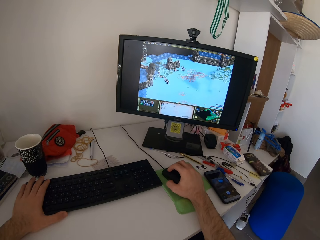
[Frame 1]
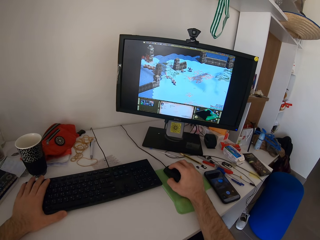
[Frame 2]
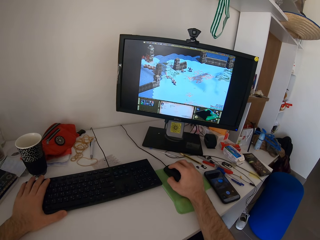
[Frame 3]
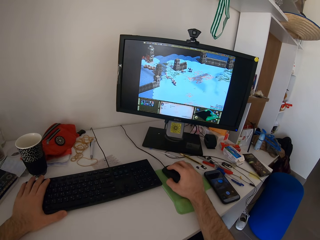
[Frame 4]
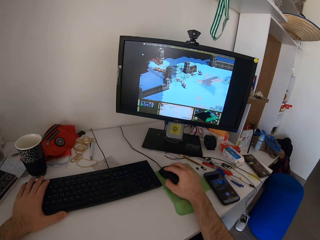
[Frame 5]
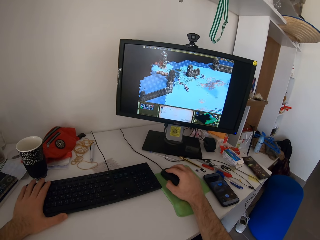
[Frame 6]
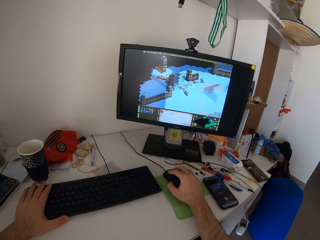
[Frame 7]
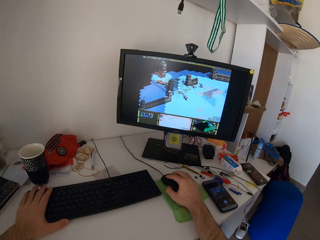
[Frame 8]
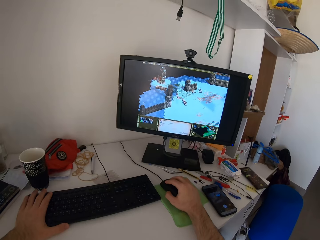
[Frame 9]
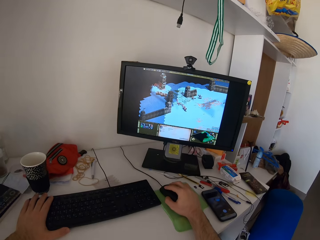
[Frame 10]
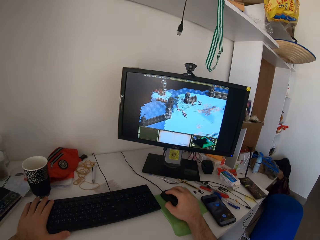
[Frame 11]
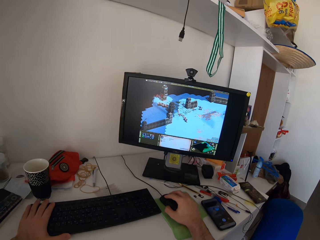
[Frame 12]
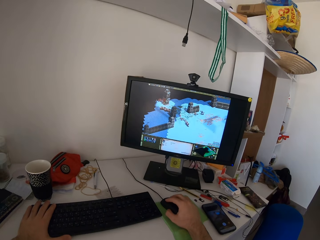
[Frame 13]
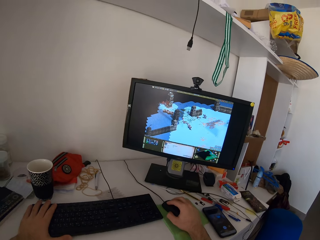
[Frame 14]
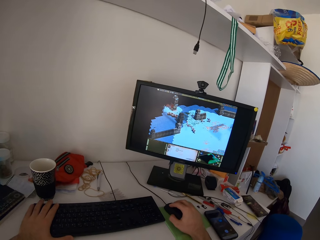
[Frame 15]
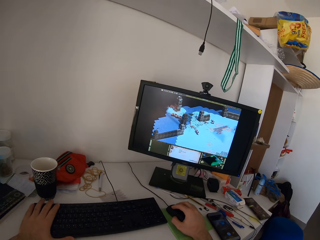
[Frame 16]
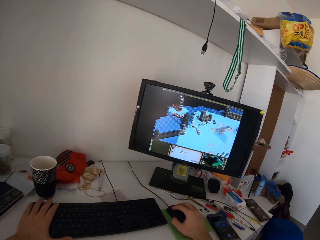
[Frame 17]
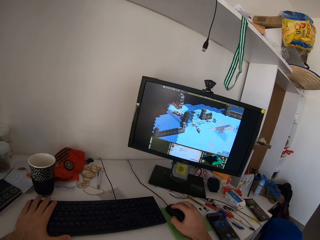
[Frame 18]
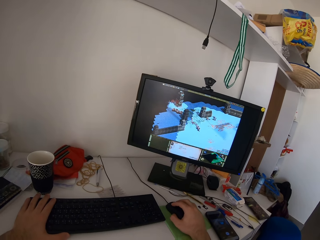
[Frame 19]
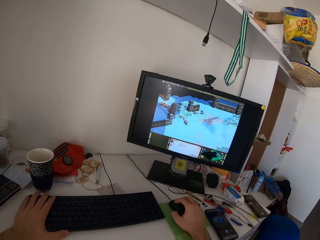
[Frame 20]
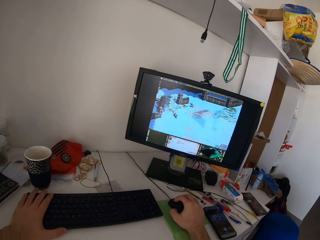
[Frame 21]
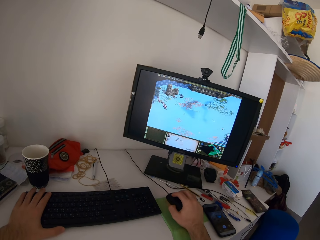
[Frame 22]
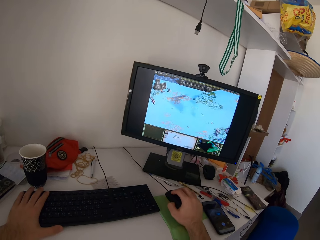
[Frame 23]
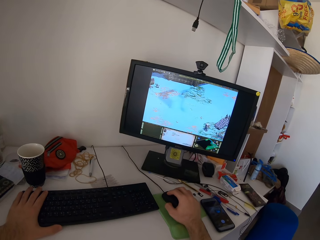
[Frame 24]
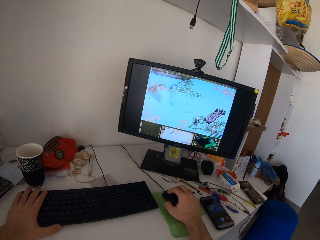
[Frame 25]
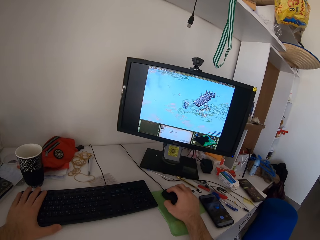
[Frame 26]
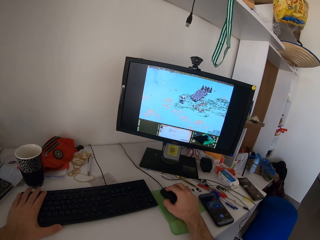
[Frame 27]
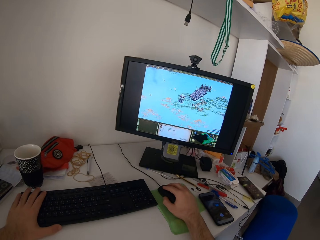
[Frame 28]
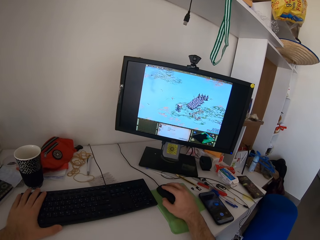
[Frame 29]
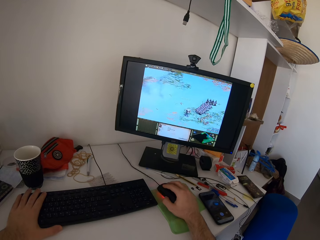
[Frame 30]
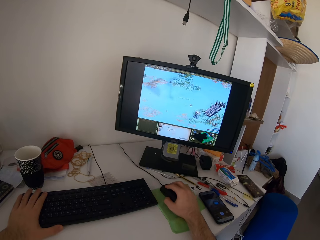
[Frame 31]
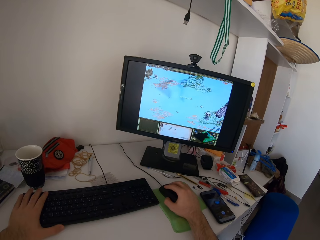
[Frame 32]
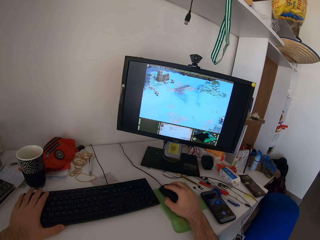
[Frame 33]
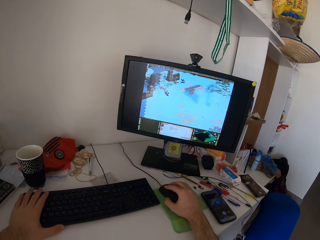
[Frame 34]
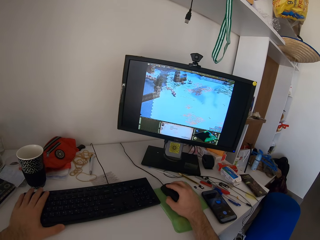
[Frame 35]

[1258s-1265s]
The camera wearer moves his head.

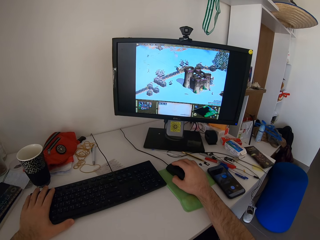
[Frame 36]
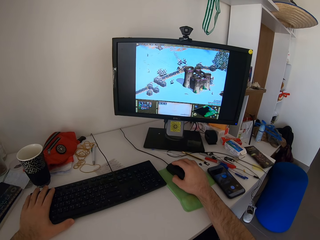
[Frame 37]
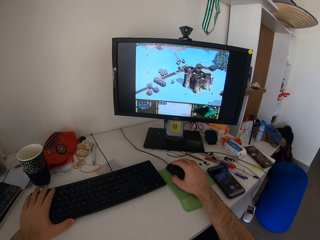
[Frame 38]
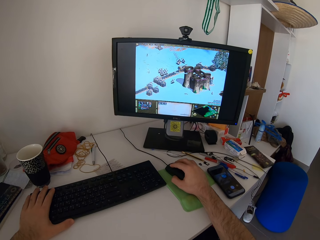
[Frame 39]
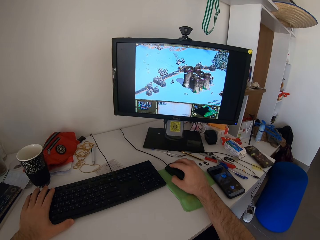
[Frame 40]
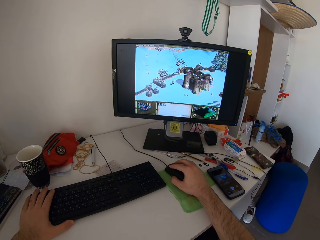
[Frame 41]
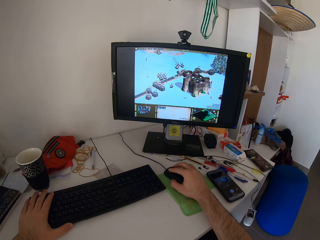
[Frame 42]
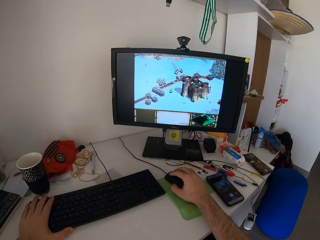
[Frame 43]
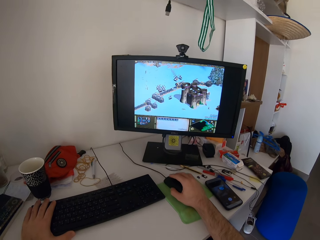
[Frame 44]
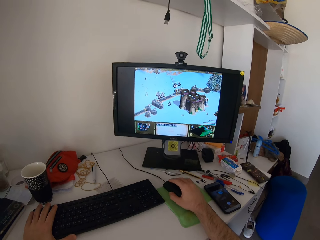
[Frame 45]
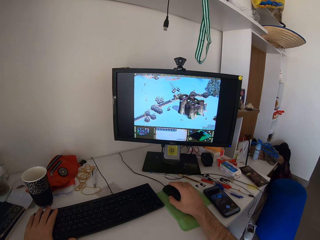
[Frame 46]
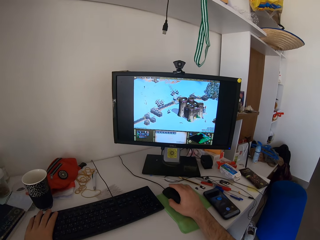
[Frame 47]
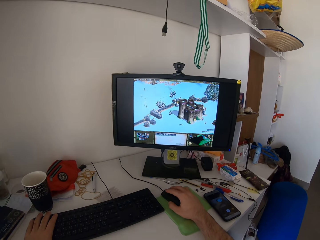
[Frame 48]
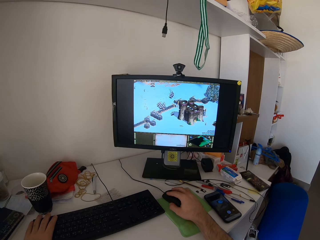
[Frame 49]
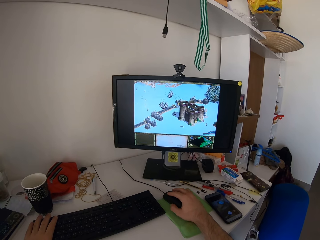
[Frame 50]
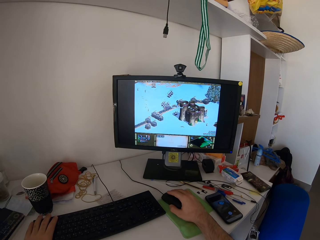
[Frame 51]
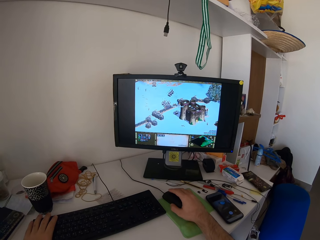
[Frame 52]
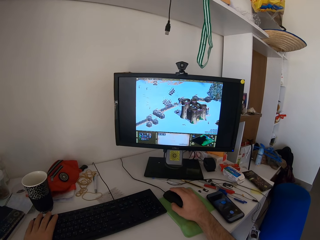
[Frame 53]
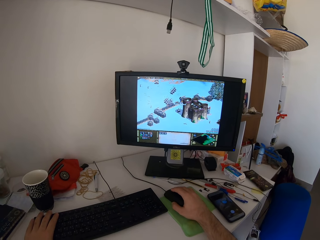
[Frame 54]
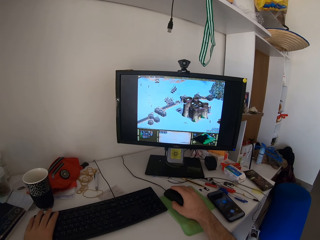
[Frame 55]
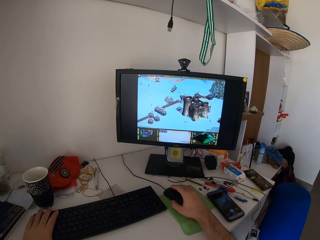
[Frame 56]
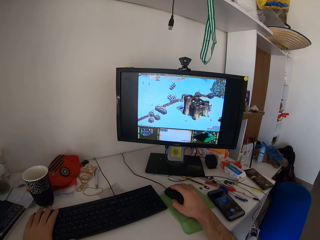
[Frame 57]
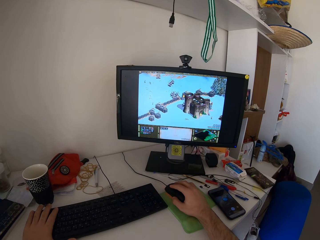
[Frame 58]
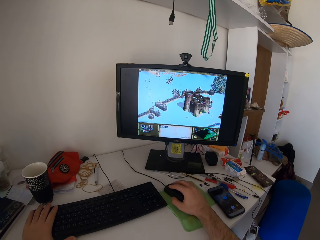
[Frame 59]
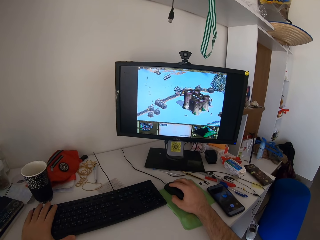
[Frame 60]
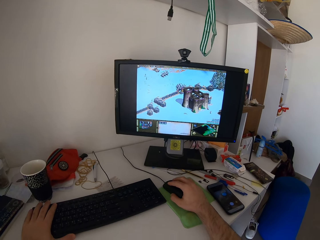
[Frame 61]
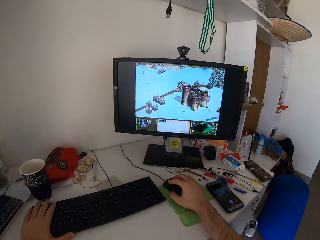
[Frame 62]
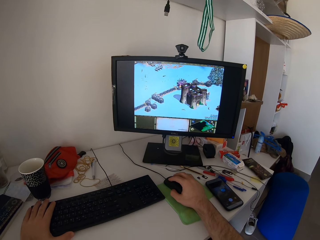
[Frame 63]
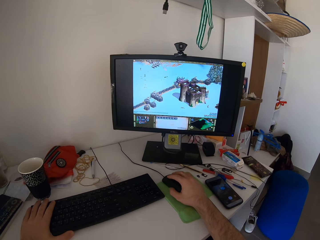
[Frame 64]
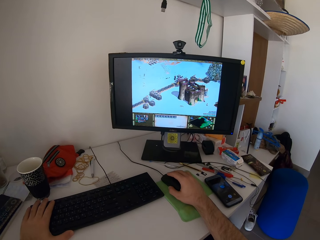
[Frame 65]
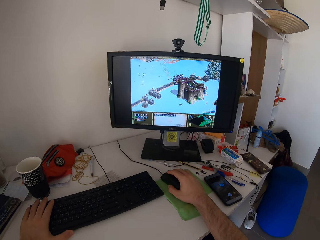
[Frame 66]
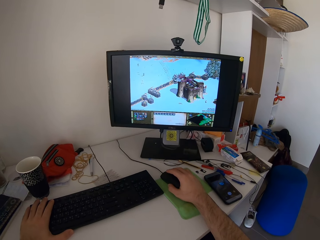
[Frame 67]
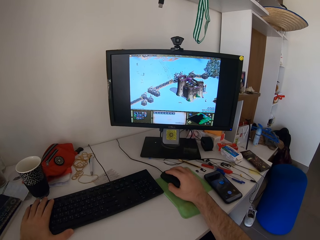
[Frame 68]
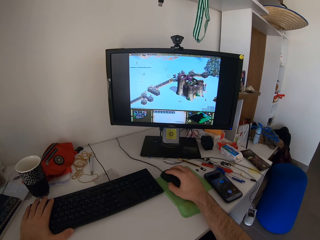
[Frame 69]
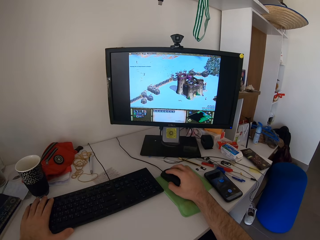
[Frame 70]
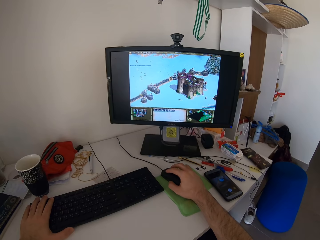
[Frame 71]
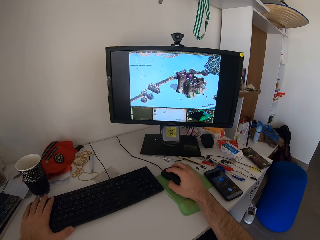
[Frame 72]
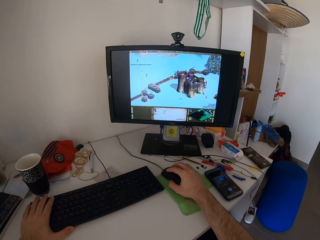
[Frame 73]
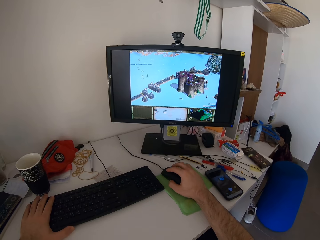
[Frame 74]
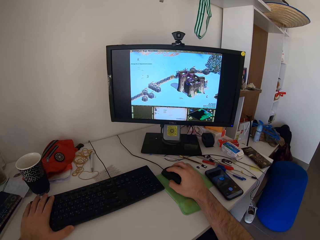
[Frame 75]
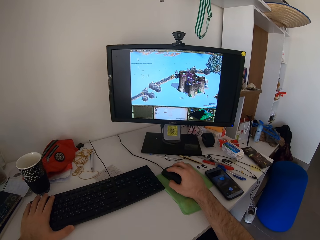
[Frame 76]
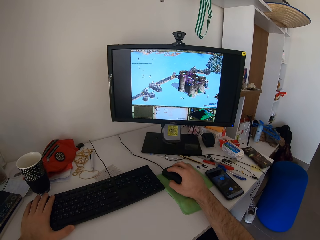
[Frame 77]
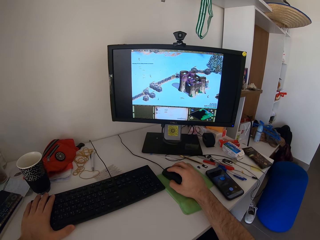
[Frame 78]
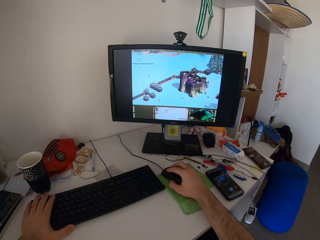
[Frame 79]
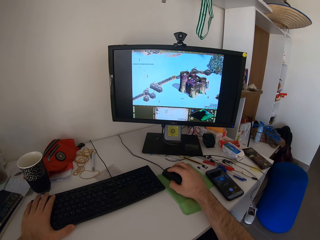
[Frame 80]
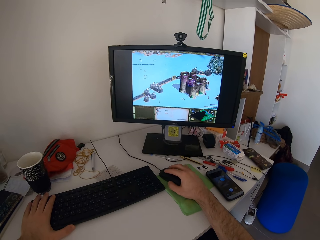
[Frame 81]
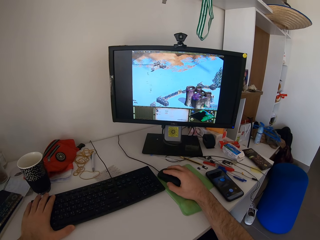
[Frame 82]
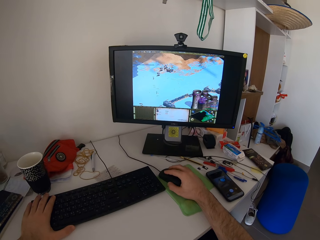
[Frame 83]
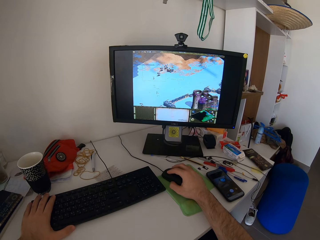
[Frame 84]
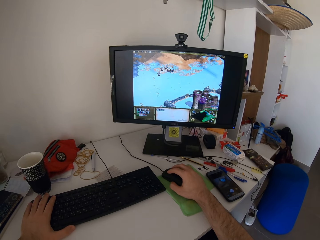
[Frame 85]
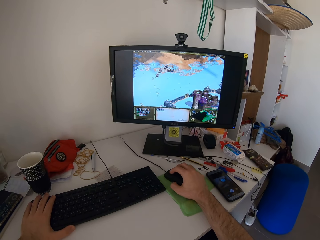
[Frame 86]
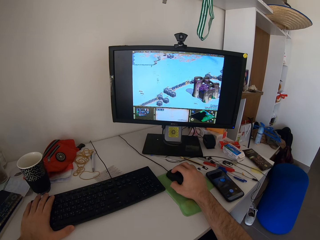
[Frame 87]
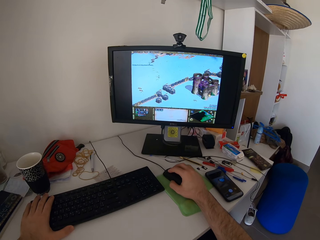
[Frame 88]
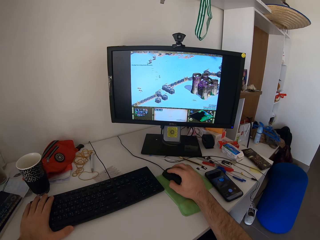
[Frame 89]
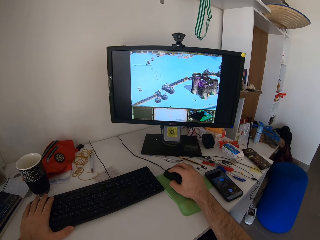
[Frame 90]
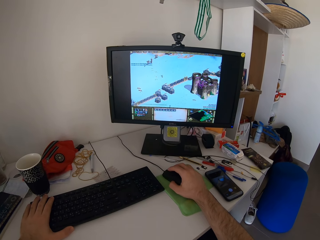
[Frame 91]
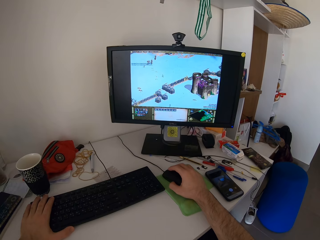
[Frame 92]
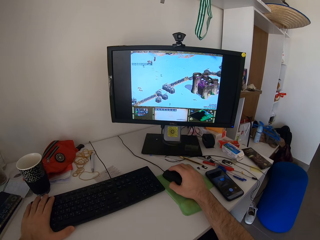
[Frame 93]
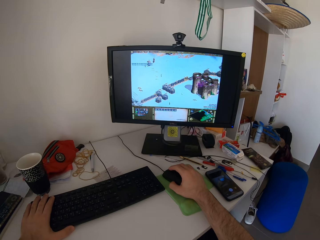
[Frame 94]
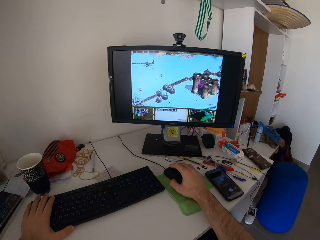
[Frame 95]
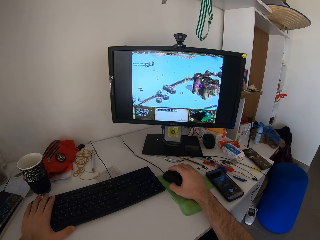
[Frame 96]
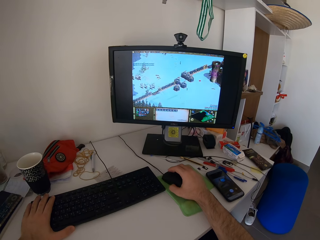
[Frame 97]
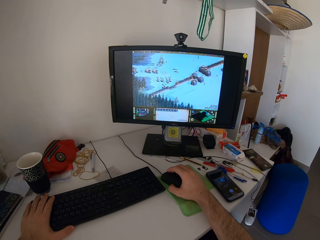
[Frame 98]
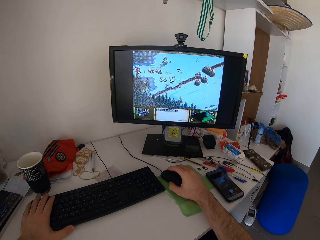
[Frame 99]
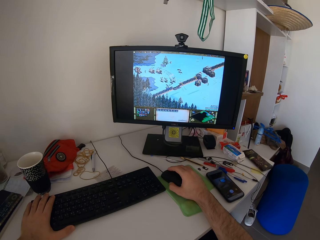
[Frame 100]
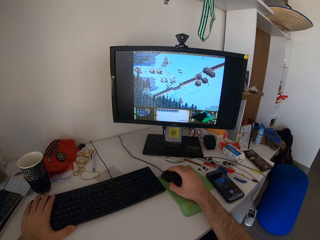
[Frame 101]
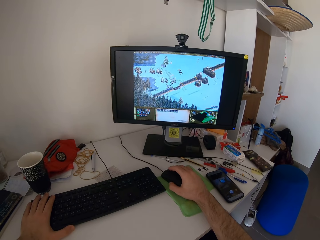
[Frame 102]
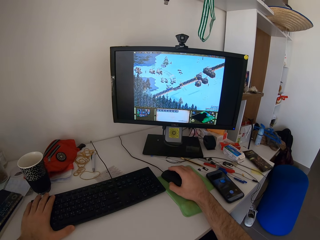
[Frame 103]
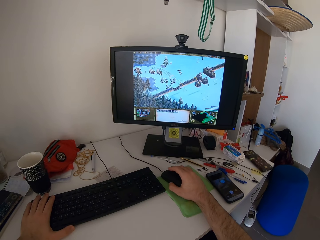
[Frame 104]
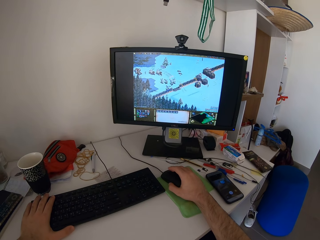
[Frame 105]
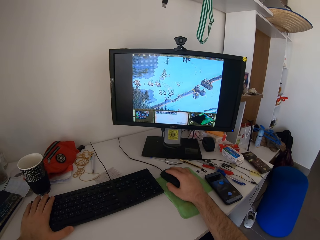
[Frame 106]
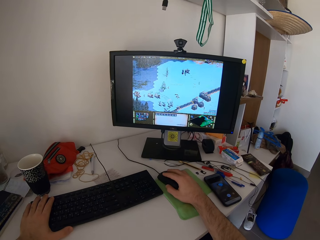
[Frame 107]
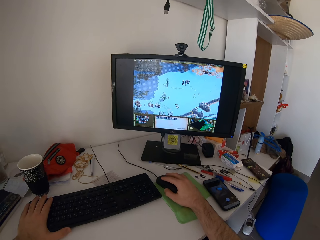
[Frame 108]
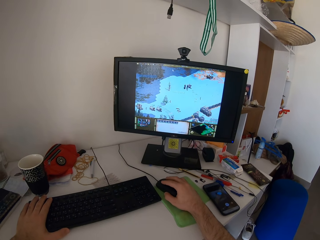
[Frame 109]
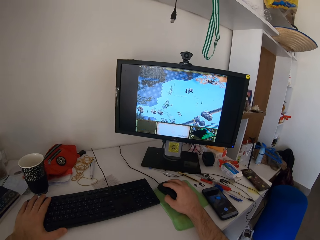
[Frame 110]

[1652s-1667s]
The camera wearer moves his head.
